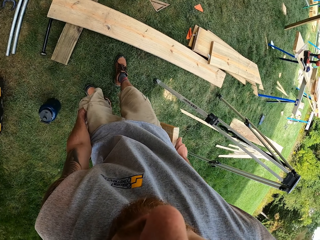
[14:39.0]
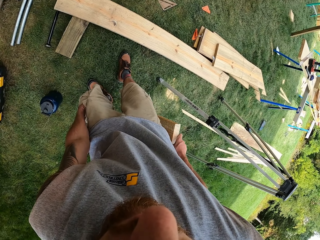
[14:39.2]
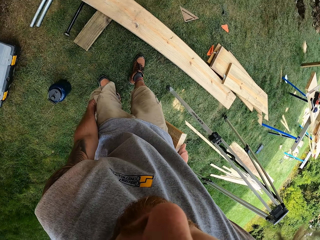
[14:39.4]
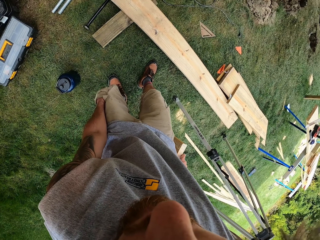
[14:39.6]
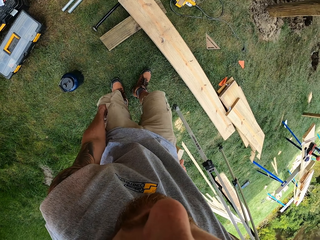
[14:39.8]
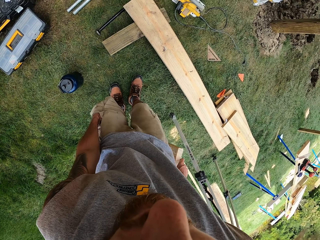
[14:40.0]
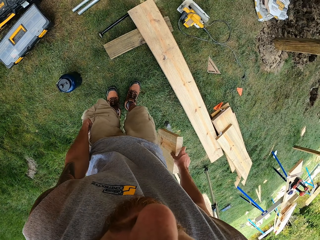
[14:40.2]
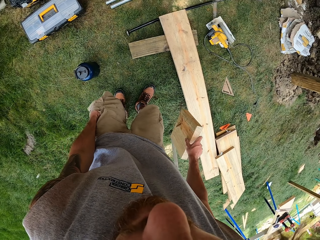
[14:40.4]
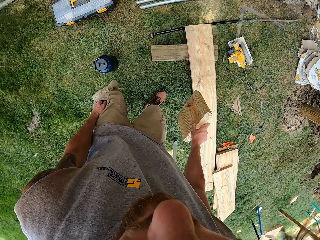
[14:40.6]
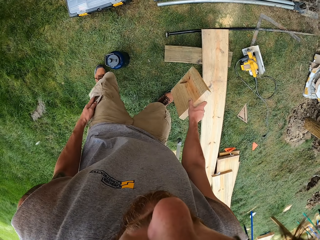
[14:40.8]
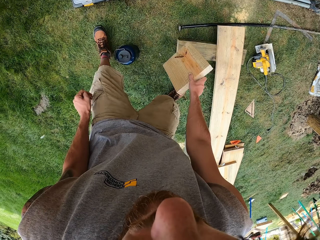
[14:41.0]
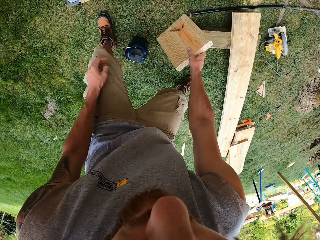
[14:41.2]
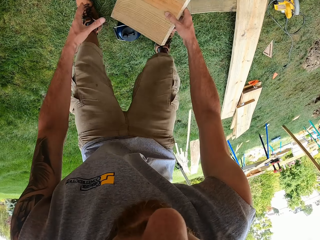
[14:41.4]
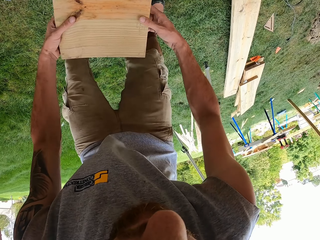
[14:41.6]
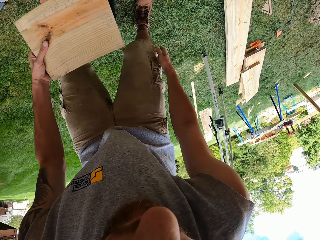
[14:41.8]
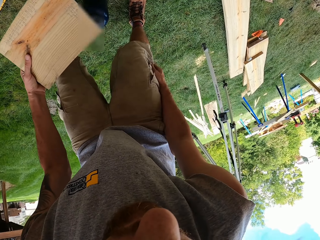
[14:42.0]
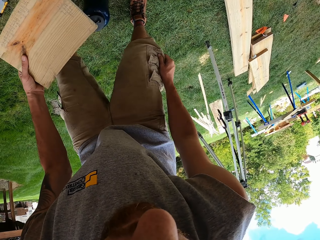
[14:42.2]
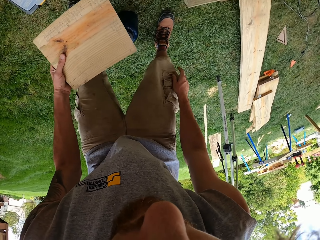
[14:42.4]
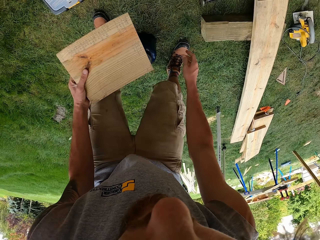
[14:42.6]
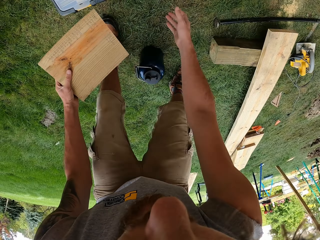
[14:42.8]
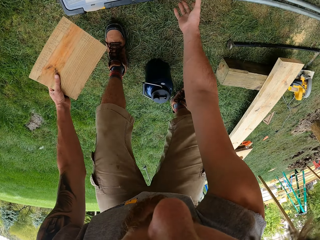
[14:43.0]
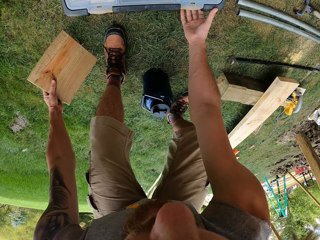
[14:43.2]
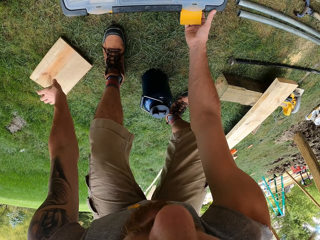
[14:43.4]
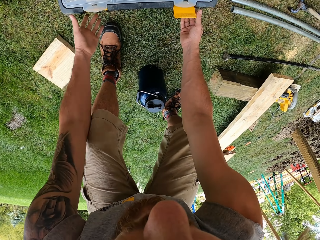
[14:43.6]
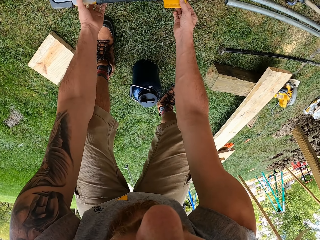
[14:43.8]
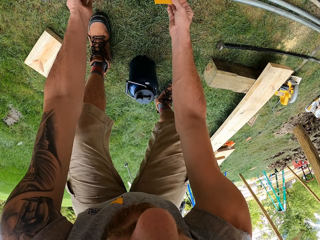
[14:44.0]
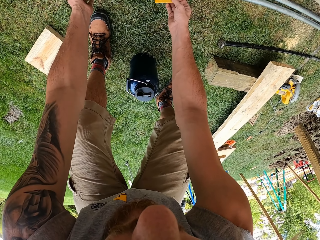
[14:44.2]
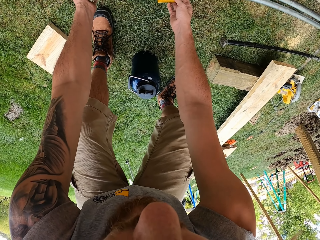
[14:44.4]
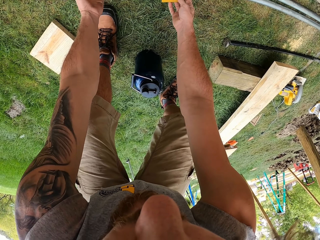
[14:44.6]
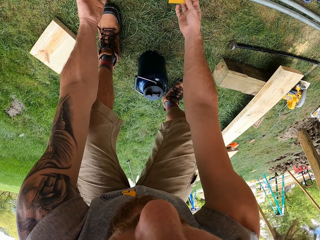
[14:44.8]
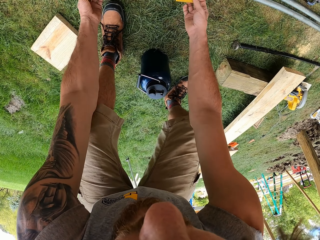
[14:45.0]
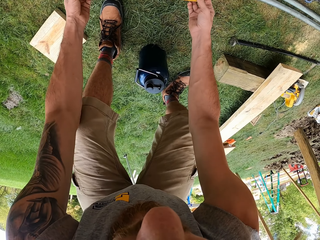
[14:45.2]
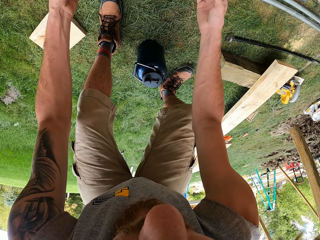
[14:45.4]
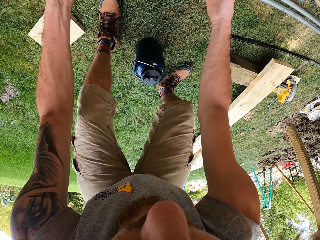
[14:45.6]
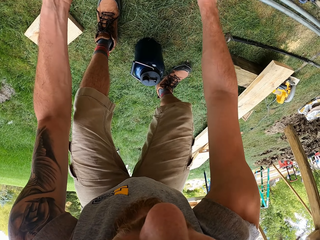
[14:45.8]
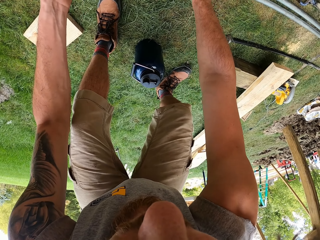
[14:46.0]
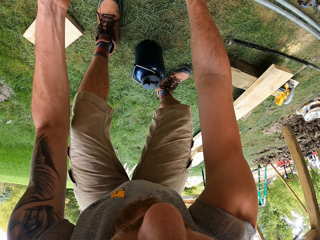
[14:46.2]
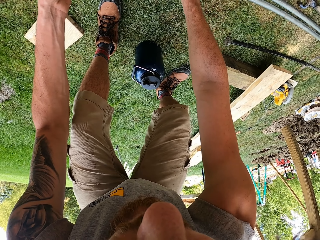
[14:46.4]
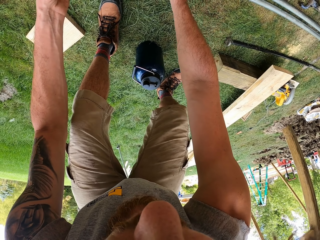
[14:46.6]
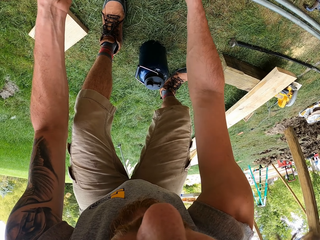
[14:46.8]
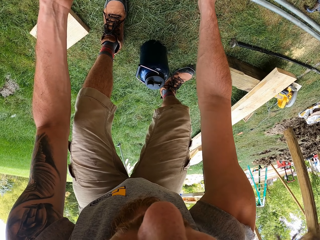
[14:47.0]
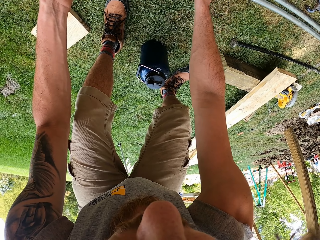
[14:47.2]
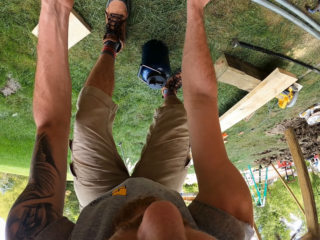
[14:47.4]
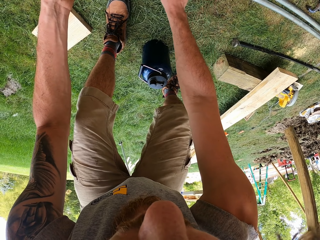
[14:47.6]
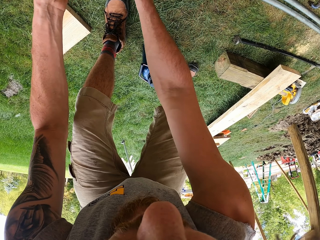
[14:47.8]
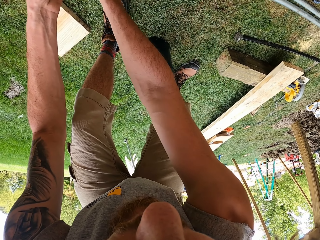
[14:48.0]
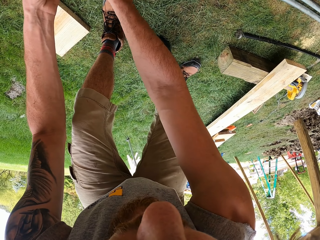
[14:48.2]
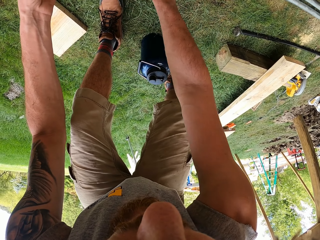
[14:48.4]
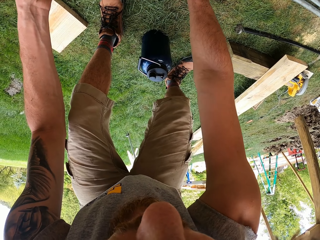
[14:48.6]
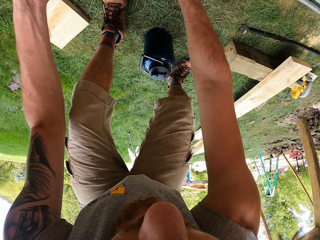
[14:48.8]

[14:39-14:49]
The camera wearer holds the wood with both hands. He touches his right pocket. He puts the wood on the ground. He opens the box. He does something.

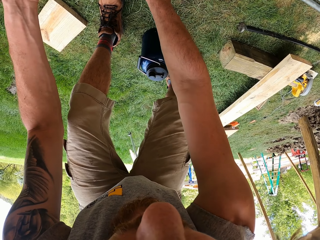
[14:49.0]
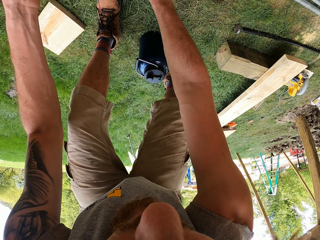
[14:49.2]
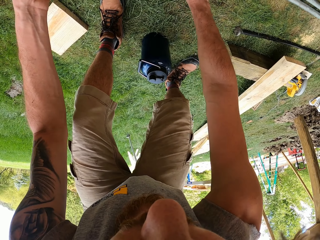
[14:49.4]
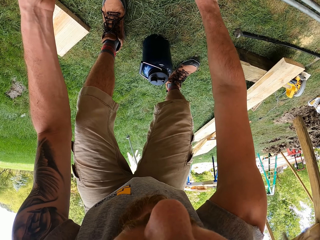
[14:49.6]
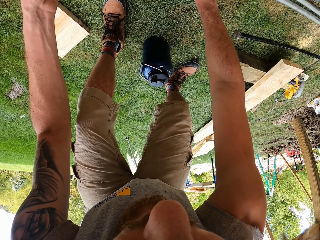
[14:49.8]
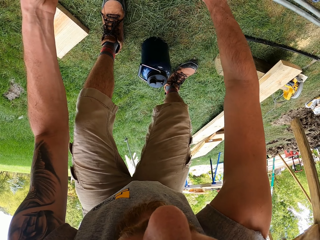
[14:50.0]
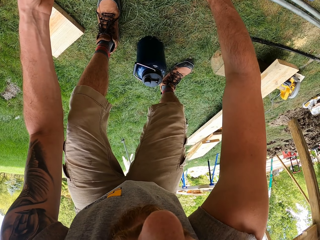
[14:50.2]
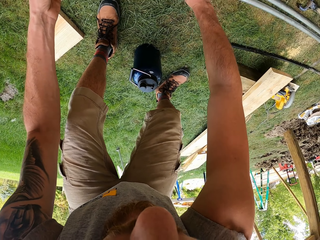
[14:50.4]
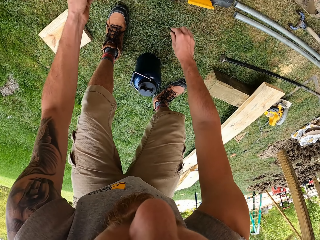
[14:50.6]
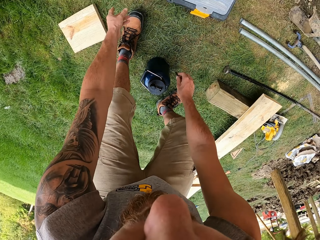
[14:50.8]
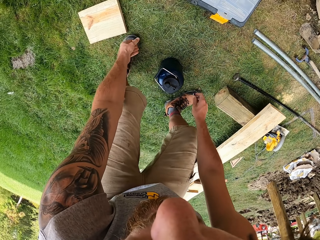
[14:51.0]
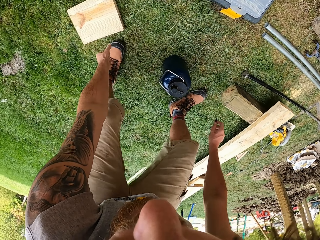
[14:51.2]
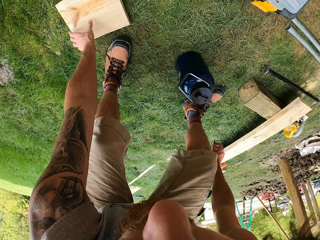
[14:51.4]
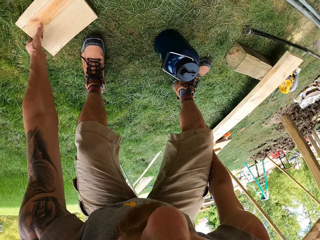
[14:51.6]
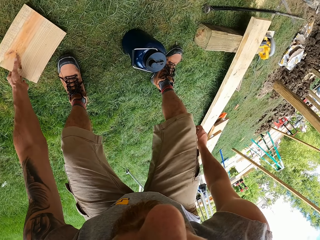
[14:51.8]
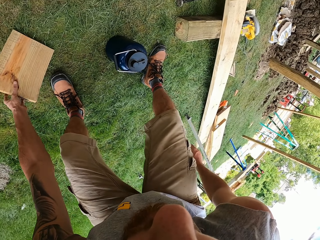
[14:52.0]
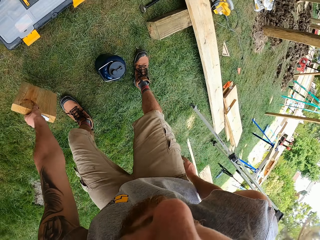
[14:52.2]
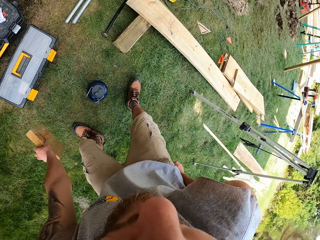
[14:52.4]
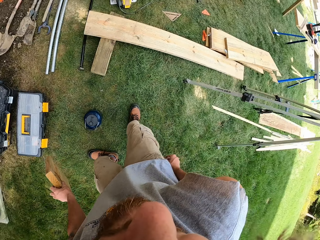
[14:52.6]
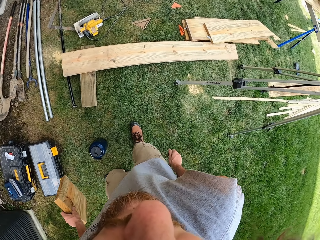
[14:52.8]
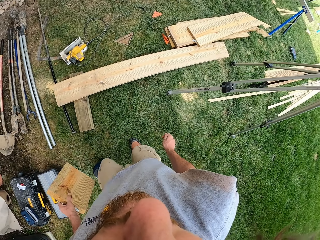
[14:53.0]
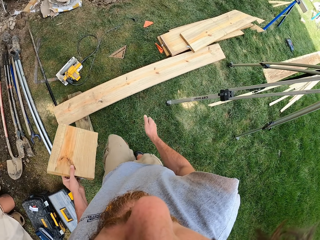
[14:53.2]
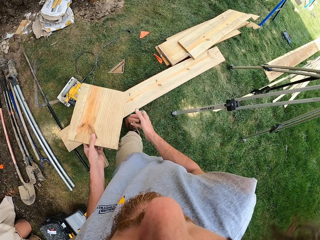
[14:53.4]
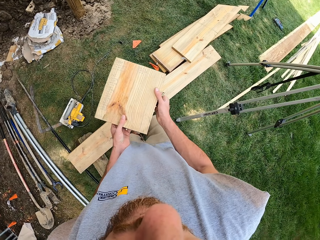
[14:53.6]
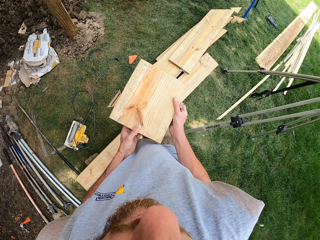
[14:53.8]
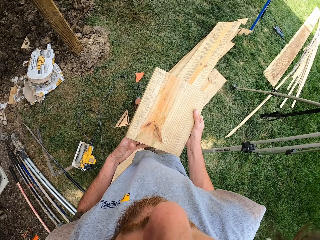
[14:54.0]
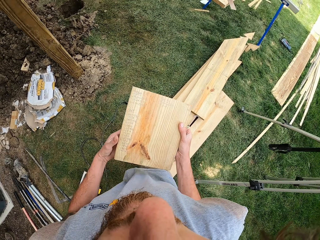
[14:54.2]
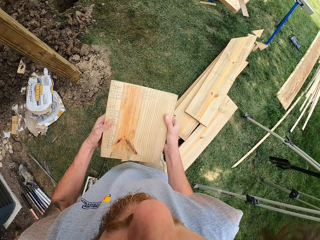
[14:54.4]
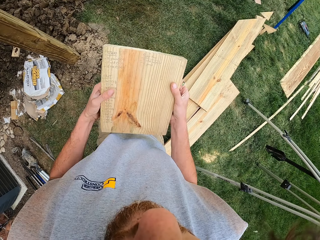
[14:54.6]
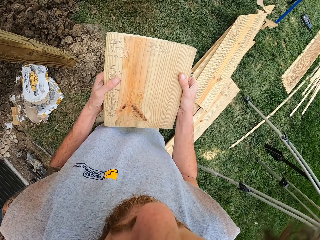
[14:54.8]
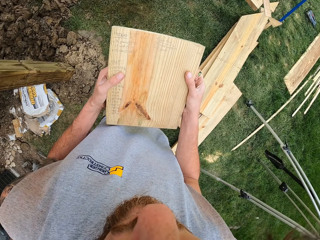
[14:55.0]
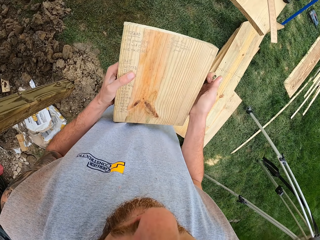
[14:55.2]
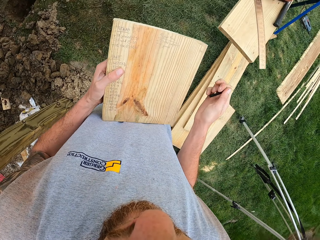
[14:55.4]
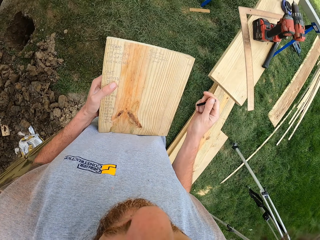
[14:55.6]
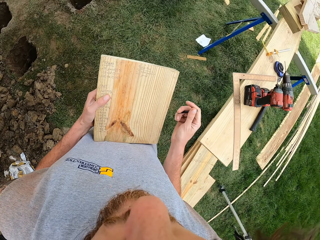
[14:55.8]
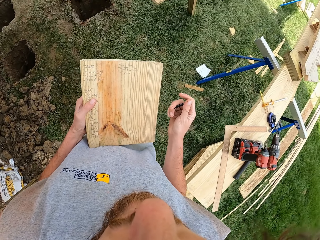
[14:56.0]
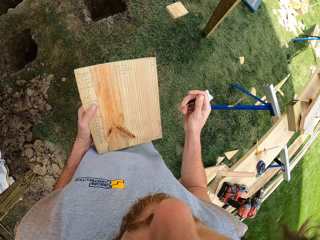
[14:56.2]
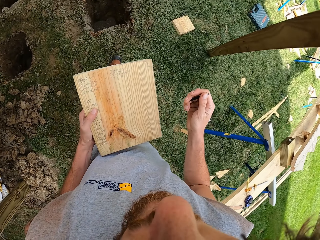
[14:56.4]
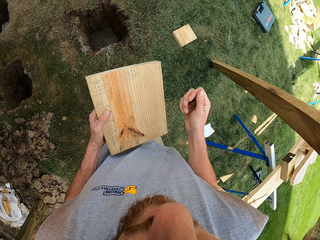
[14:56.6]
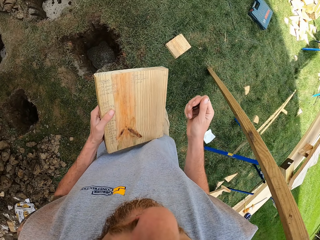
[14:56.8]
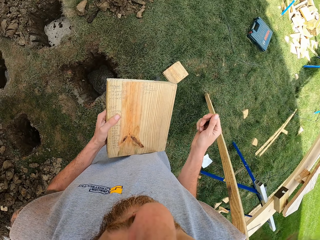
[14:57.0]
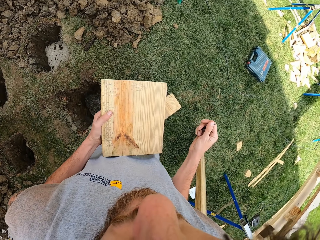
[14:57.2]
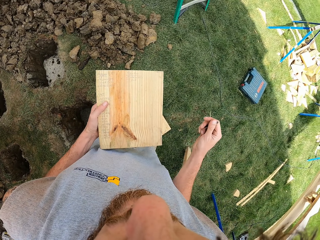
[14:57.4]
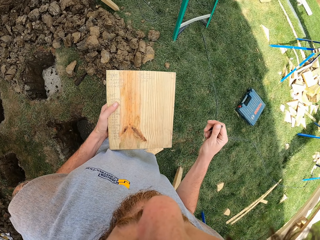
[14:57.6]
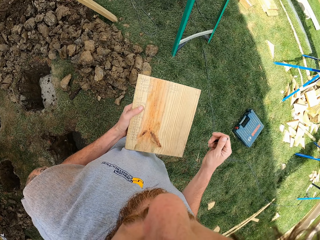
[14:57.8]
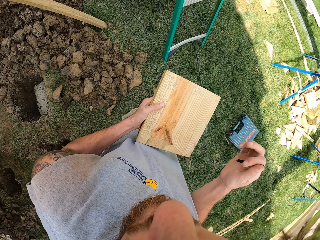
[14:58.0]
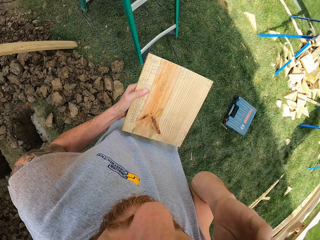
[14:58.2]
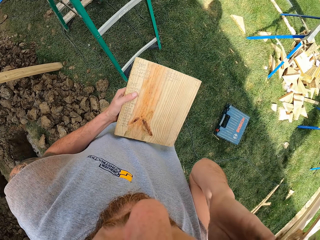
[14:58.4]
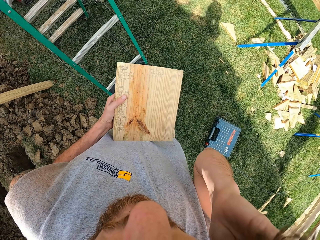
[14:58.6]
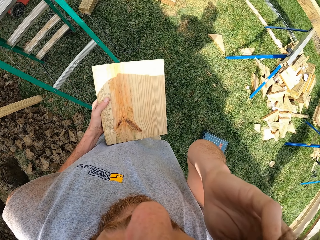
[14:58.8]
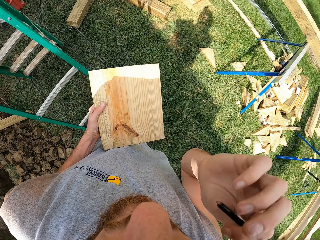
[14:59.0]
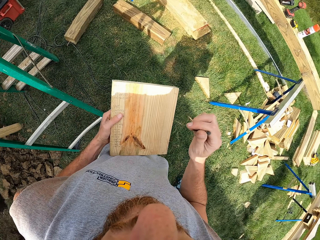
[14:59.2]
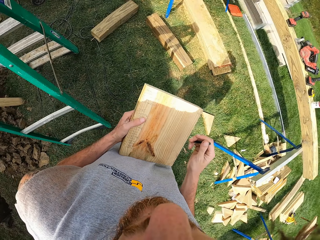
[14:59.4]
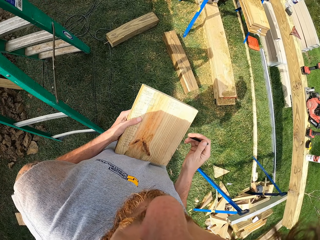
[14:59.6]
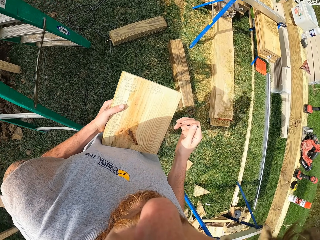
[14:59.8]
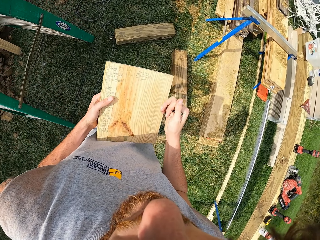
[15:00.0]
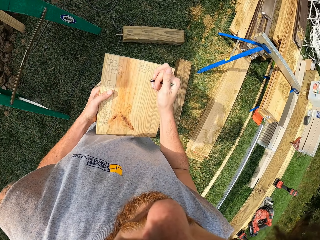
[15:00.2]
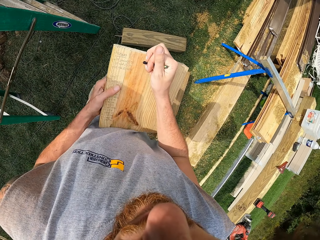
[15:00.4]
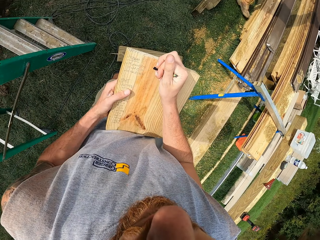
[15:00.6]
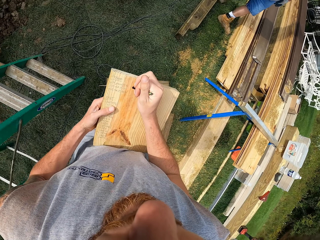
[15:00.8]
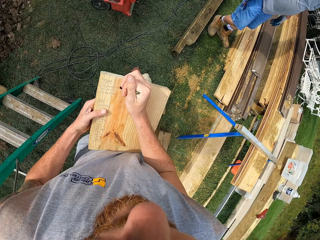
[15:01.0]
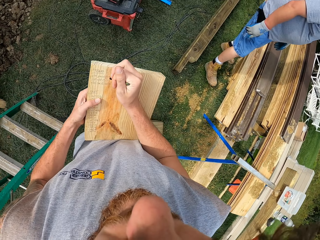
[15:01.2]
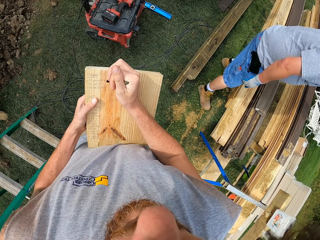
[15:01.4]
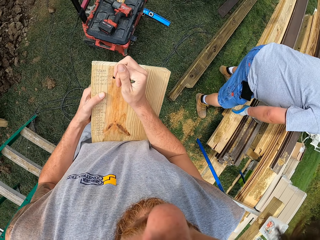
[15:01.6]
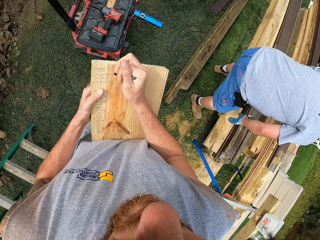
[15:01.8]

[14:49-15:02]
The camera wearer picks up the wood from the ground. They walk on the ground. They hold the wood with both hands. They hold the wood with one hand. They walk. They get a pencil. They write on the wood.
